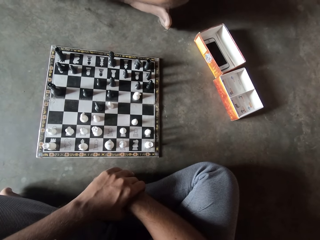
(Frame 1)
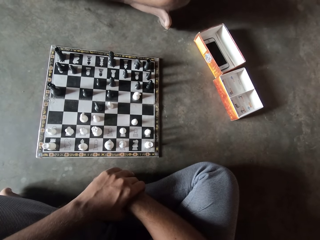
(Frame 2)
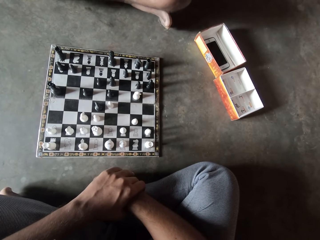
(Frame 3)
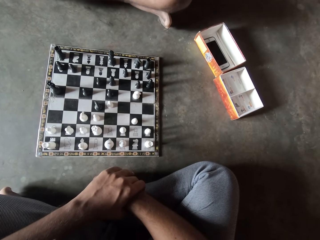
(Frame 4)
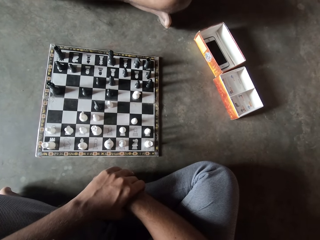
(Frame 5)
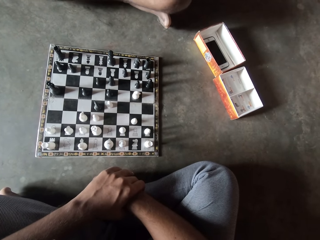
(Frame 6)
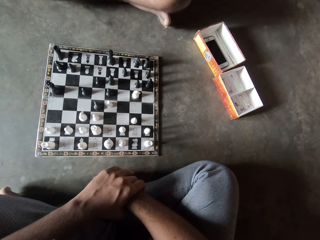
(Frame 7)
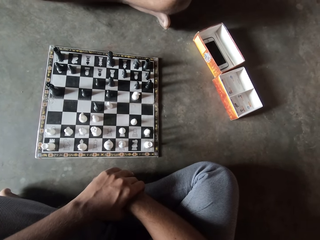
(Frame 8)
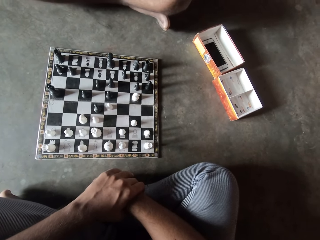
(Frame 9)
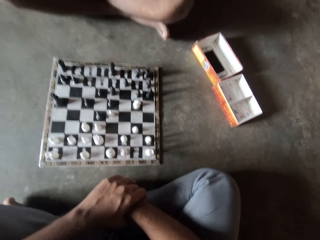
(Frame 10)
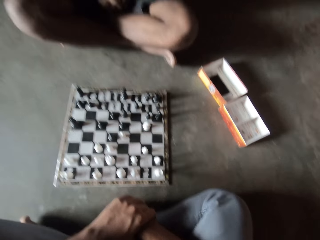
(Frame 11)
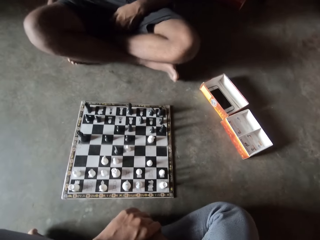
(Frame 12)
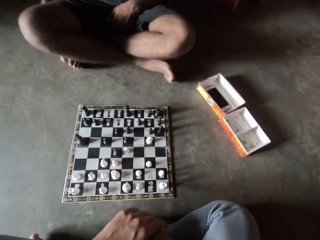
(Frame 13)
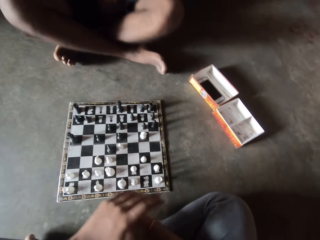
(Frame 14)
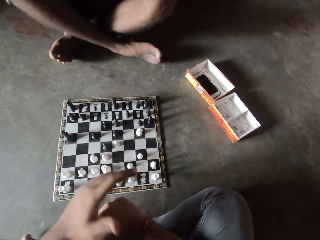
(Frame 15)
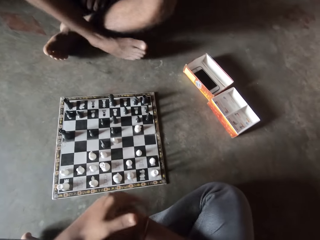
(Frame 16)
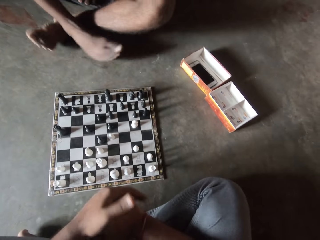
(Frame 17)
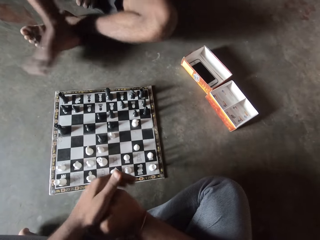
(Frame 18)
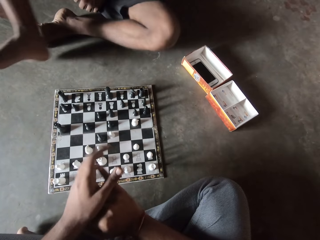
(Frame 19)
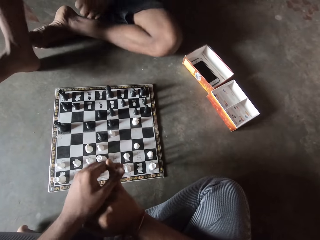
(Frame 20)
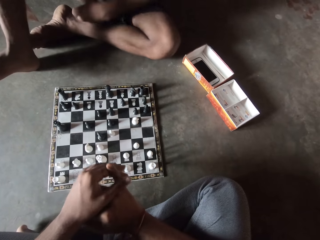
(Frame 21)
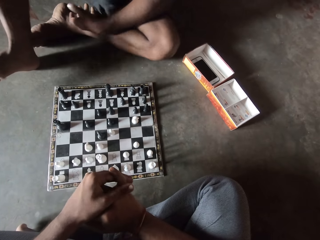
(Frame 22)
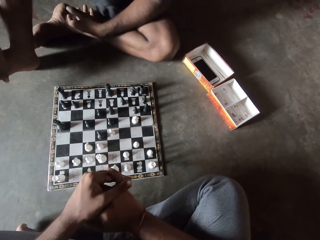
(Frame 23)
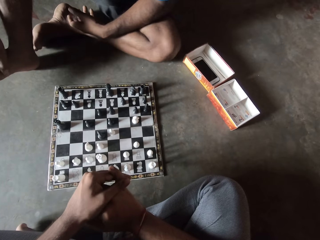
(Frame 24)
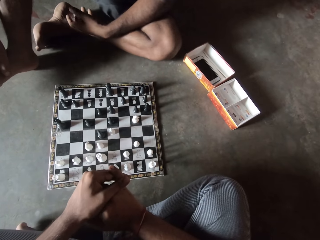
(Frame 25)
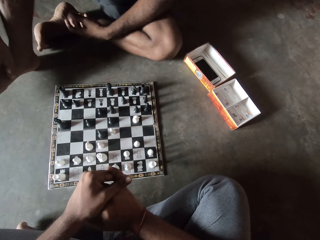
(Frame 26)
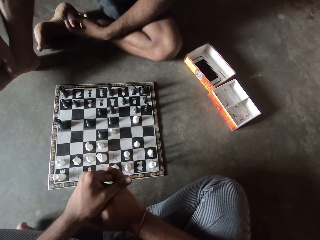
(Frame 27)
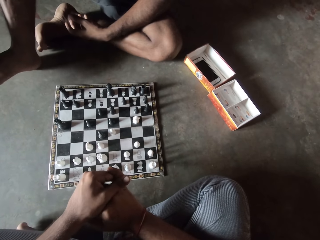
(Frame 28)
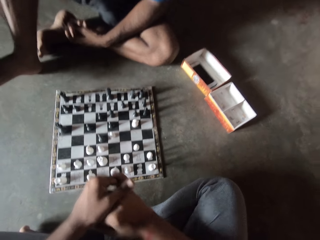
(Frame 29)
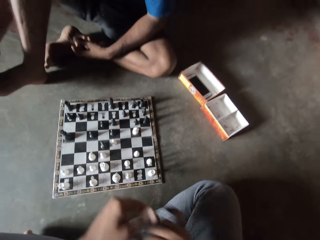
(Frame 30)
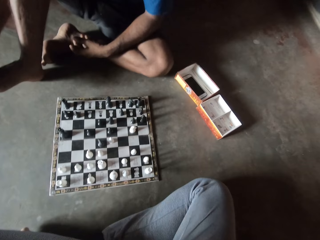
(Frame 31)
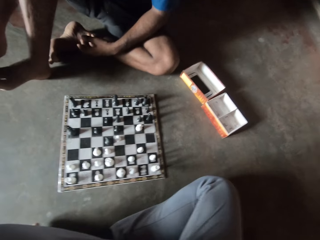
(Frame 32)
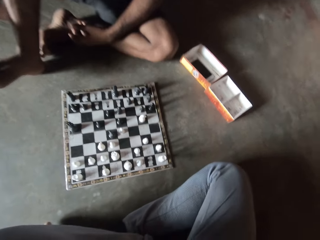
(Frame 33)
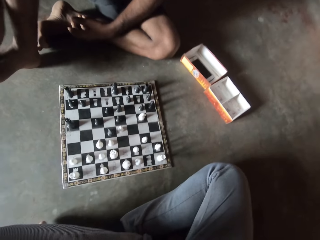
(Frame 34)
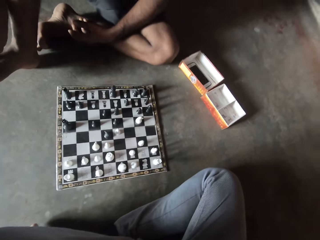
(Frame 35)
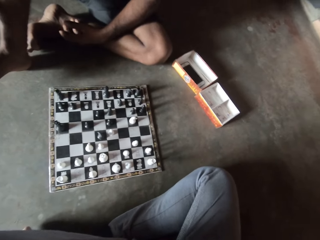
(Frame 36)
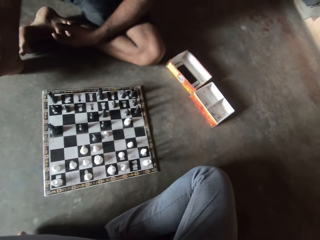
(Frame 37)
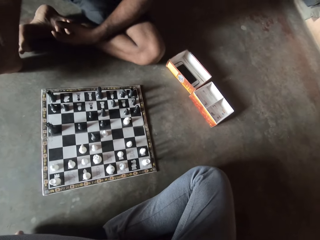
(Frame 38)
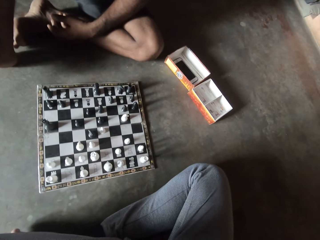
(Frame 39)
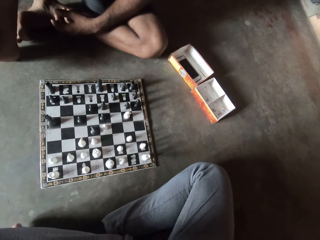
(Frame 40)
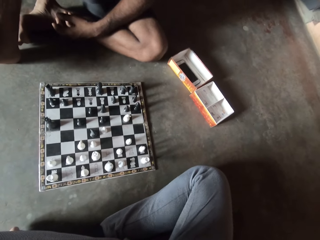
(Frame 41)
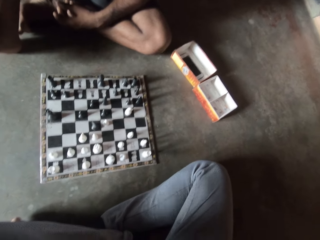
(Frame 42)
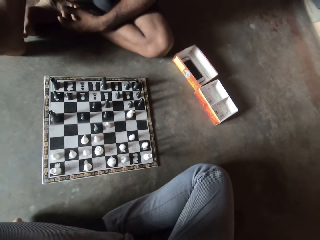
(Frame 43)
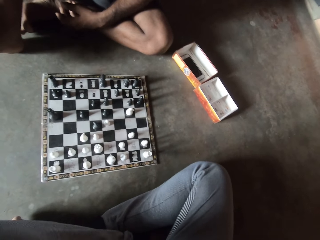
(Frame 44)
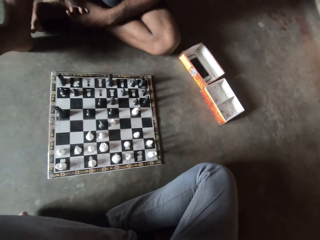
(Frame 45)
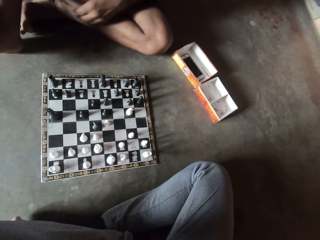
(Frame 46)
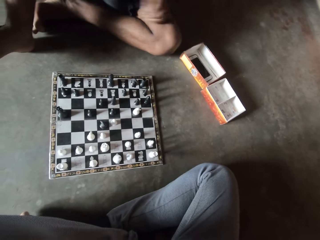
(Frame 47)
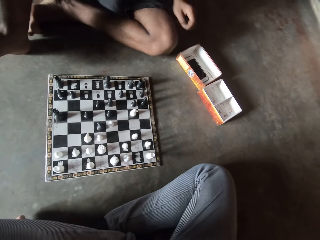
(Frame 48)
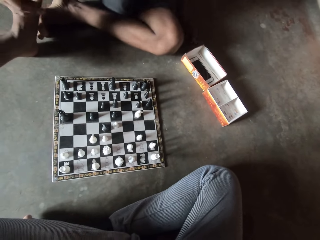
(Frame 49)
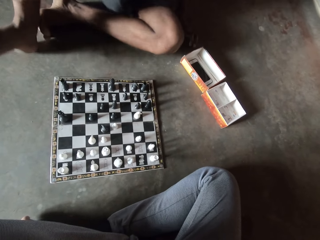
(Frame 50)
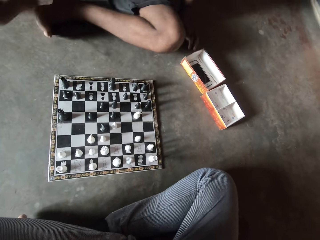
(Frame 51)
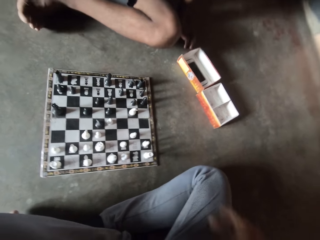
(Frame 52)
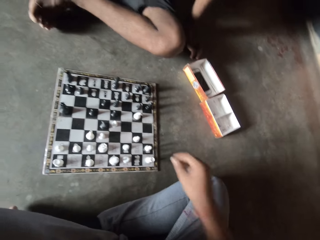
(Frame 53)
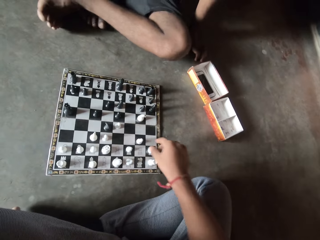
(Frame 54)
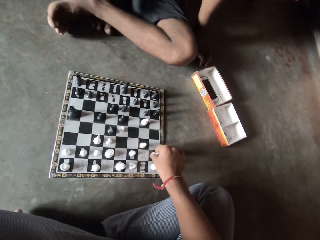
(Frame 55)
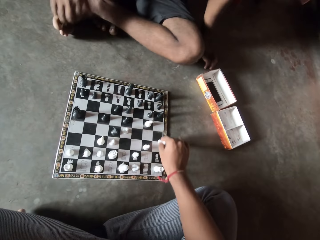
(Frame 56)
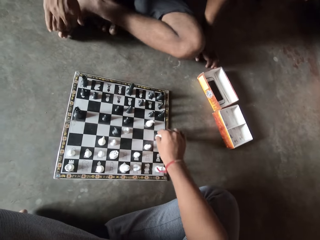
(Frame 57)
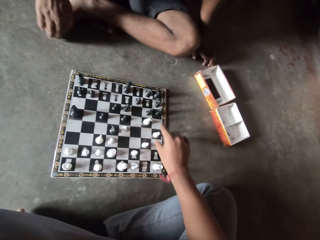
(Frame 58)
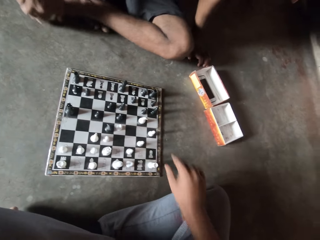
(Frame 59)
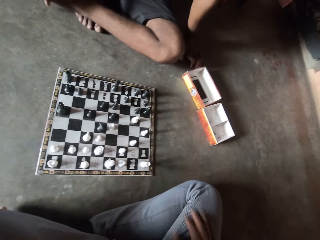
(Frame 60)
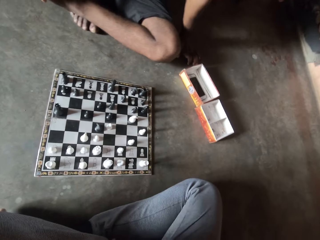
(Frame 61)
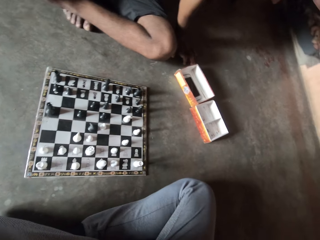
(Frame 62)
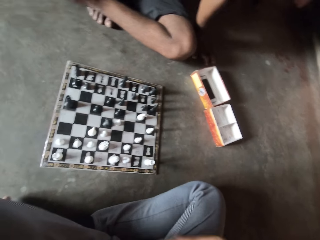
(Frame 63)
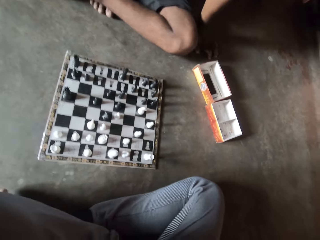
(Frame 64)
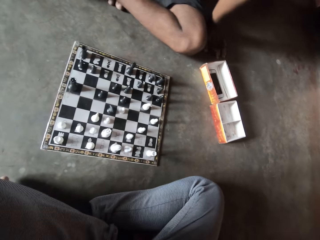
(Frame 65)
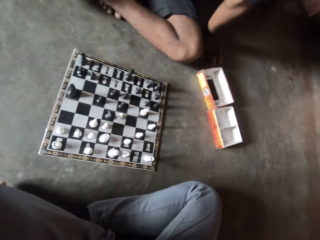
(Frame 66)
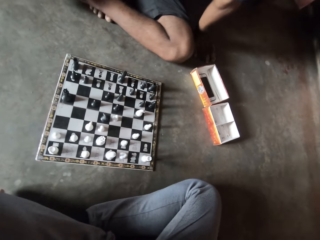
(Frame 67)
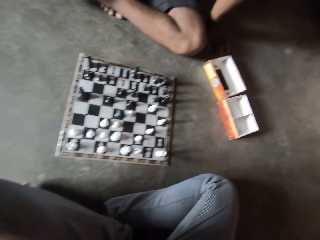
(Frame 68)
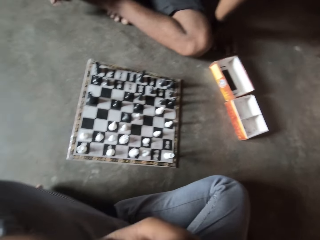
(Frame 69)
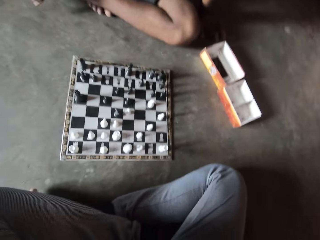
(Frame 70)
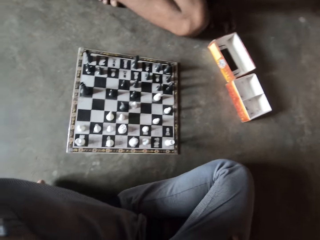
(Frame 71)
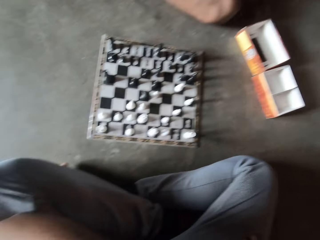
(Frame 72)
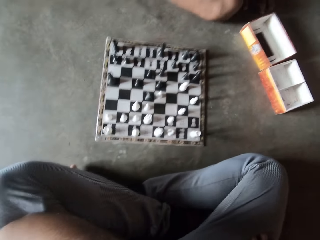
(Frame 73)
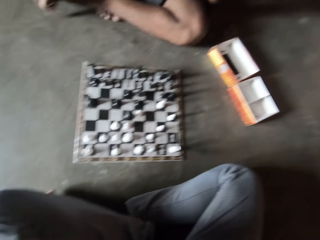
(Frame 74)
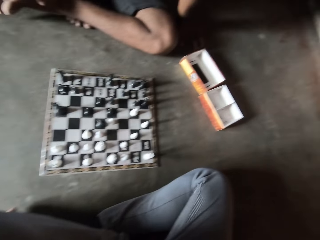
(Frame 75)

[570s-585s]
A man changes his sitting posture. The camera wearer touches his right hand with his left hand. The man unfolds his legs. The camera wearer makes a move on the chess board with his right hand. He looks at the chess board.

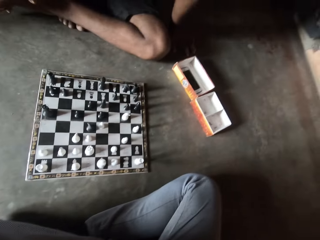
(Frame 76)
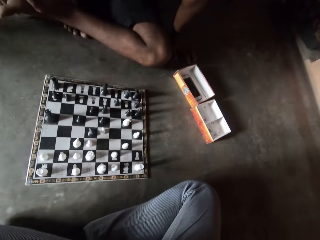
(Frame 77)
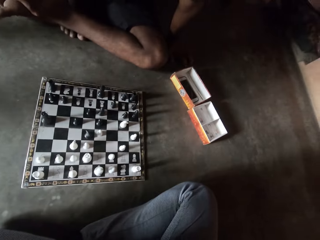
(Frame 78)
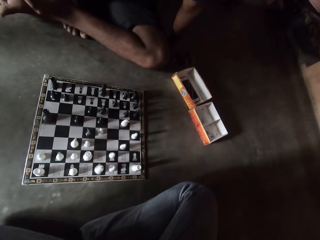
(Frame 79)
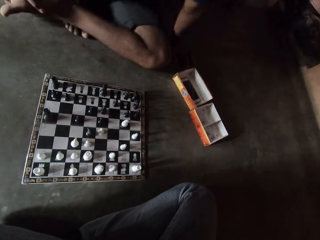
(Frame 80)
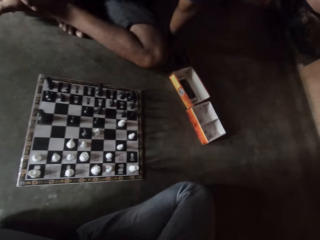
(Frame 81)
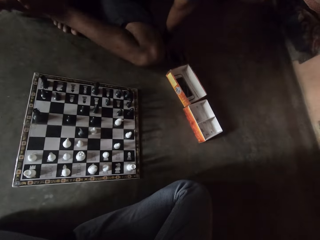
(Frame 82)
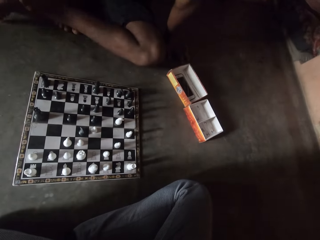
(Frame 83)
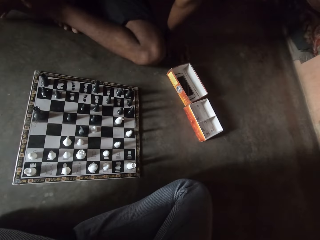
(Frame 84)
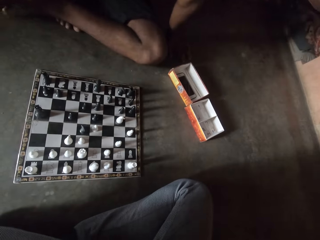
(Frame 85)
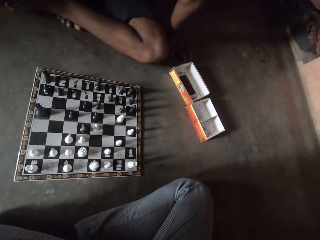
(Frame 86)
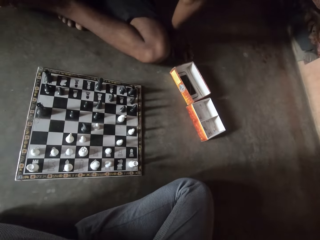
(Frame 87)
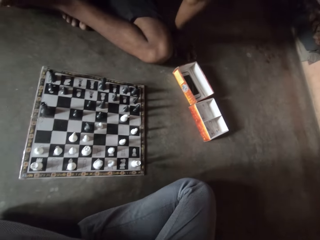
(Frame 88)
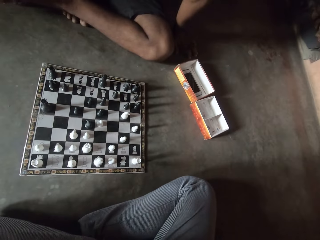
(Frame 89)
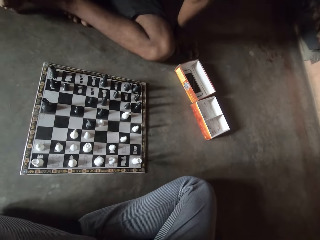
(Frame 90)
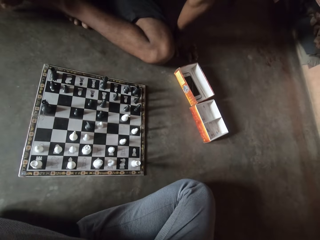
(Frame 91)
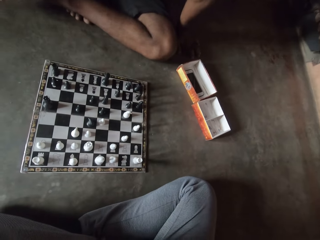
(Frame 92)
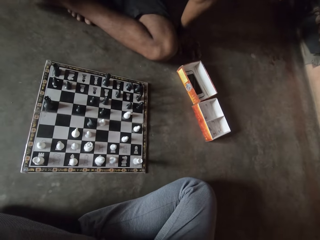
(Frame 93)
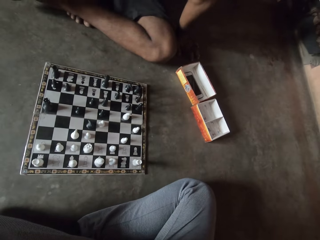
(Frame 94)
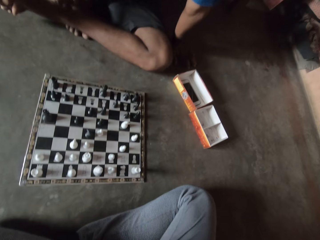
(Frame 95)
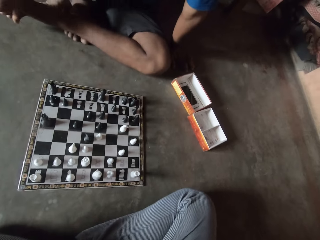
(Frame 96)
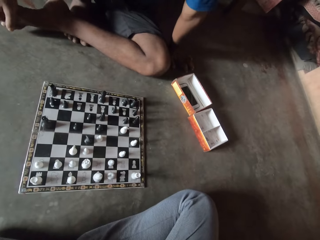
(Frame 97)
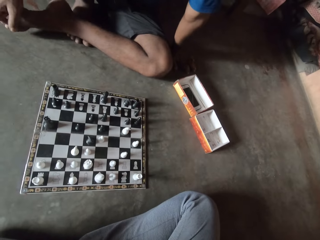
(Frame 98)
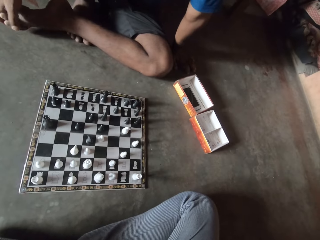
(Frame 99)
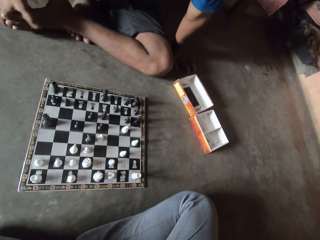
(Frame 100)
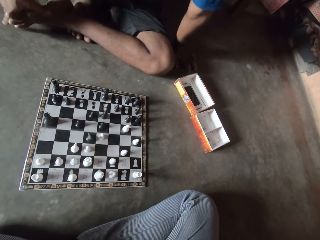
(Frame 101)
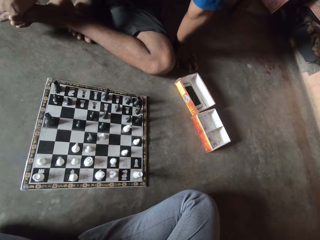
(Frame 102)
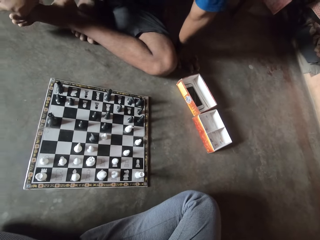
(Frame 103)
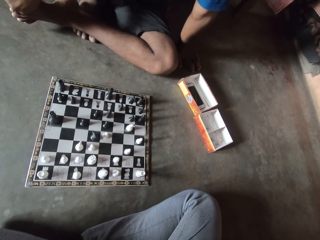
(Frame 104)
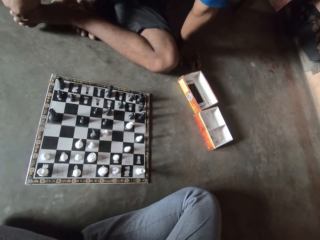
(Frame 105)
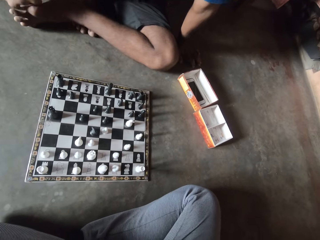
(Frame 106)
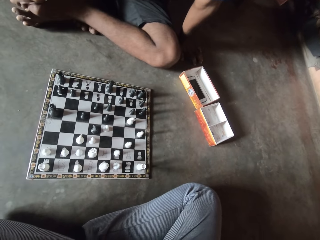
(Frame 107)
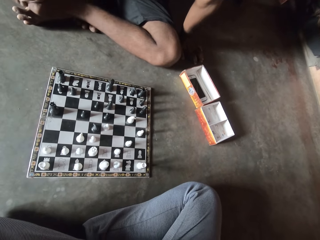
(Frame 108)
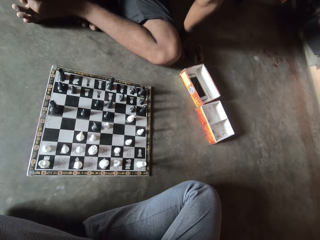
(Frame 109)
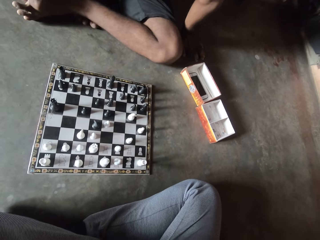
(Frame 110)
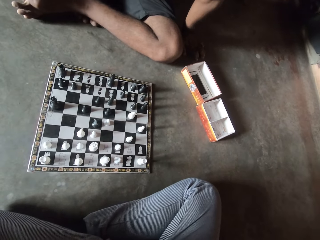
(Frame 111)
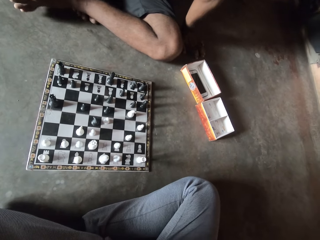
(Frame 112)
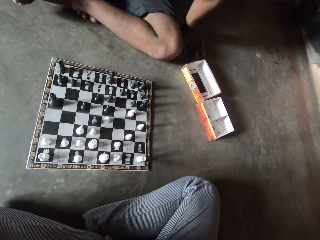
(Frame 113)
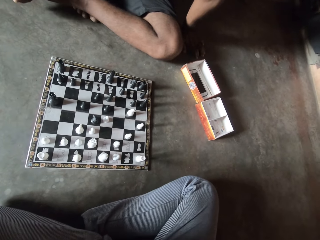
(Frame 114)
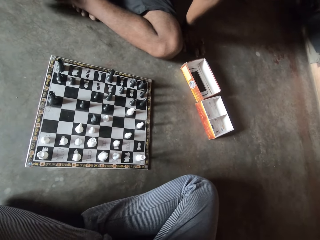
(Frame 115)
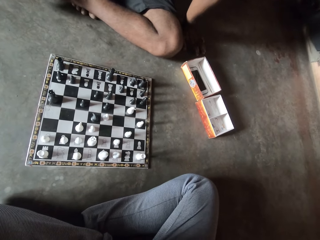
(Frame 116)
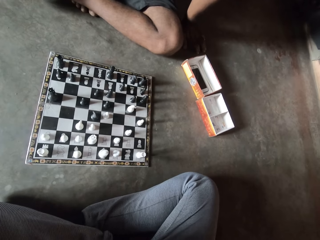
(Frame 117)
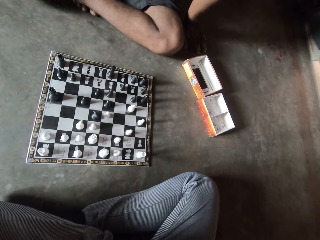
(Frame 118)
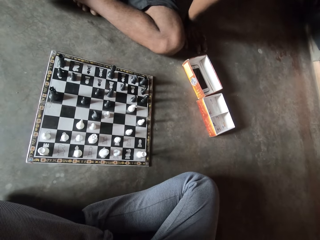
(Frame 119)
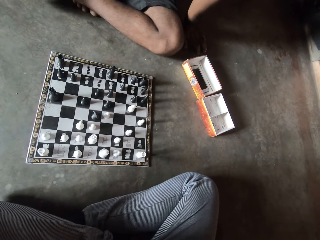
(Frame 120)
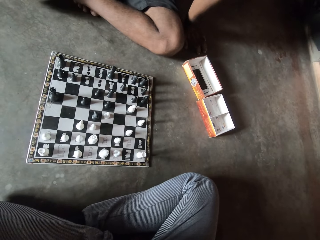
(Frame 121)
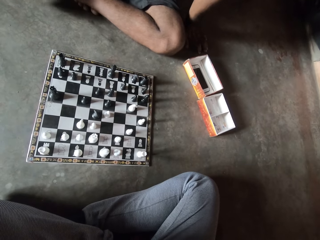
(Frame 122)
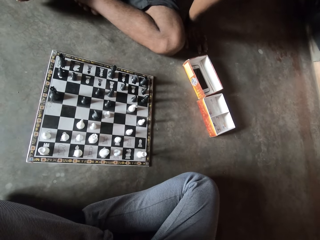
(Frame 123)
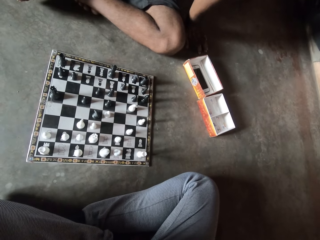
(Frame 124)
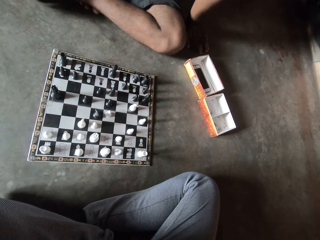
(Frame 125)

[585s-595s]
A man scratches his toe.
